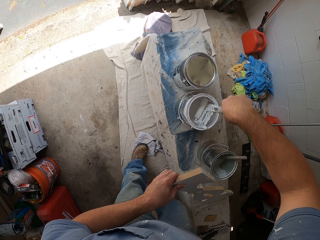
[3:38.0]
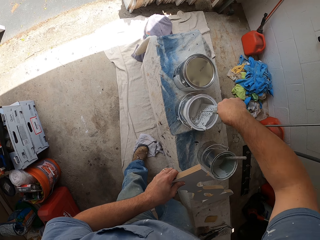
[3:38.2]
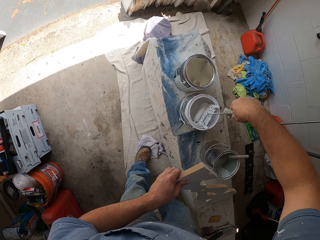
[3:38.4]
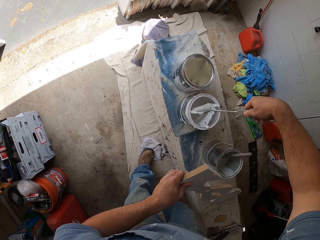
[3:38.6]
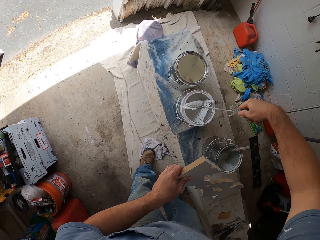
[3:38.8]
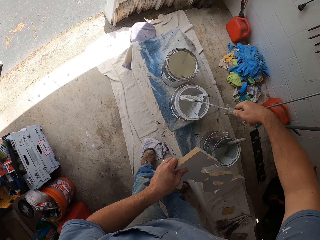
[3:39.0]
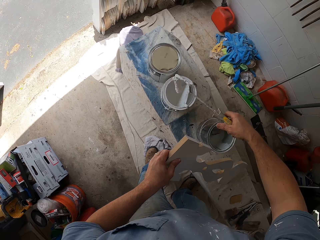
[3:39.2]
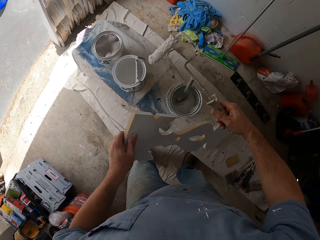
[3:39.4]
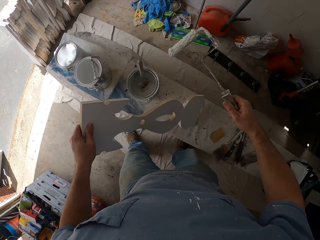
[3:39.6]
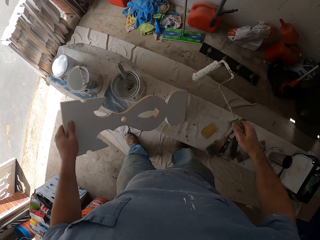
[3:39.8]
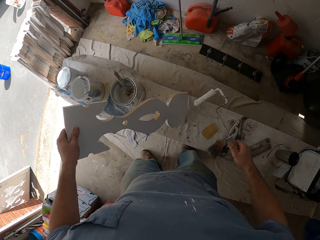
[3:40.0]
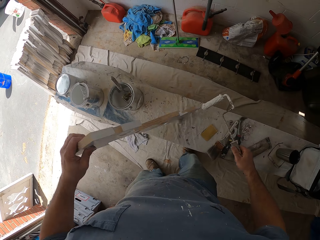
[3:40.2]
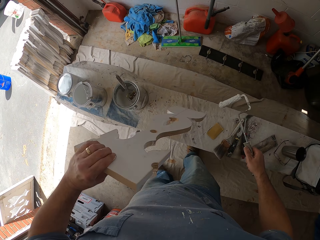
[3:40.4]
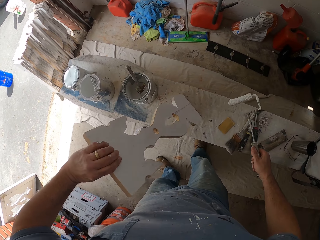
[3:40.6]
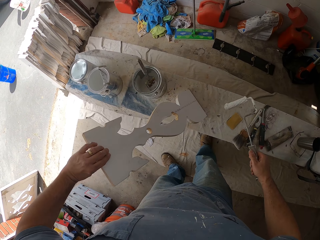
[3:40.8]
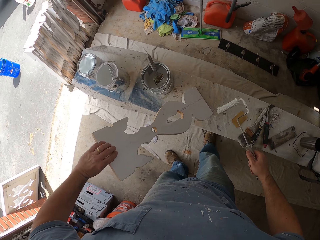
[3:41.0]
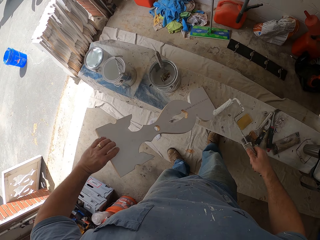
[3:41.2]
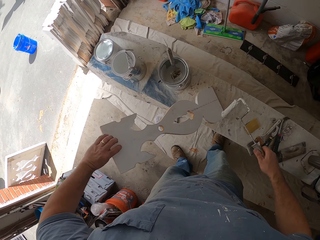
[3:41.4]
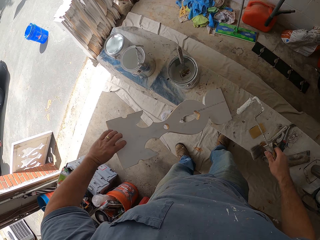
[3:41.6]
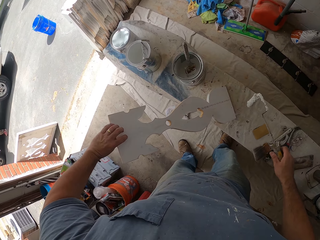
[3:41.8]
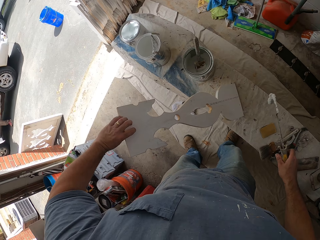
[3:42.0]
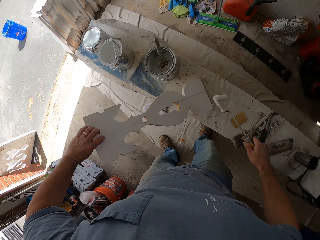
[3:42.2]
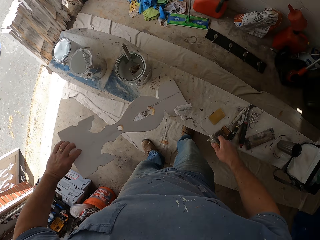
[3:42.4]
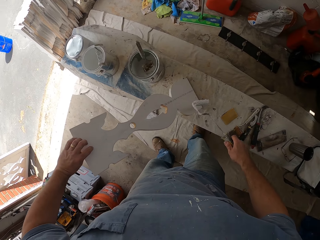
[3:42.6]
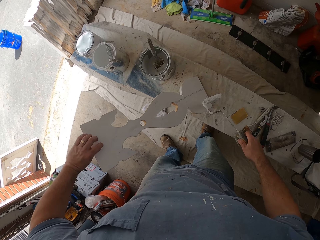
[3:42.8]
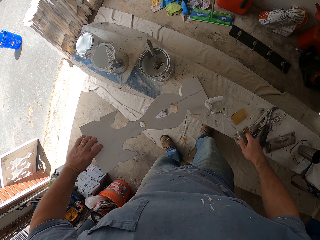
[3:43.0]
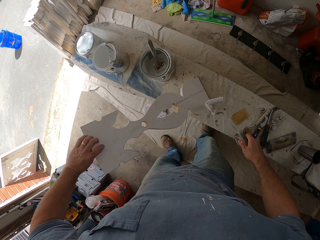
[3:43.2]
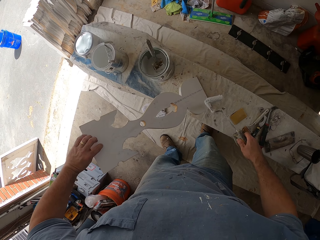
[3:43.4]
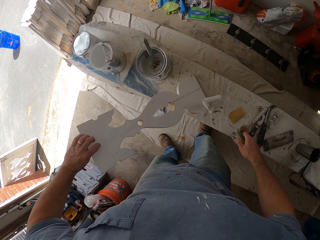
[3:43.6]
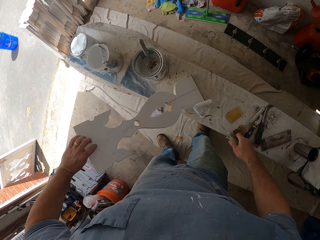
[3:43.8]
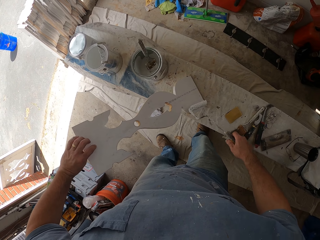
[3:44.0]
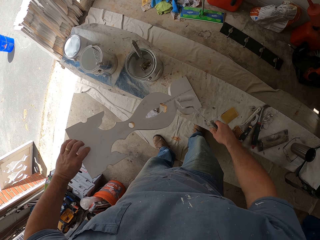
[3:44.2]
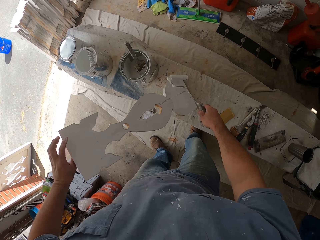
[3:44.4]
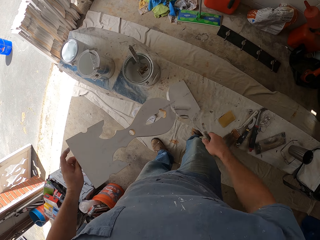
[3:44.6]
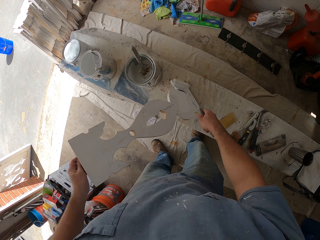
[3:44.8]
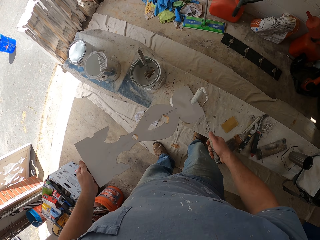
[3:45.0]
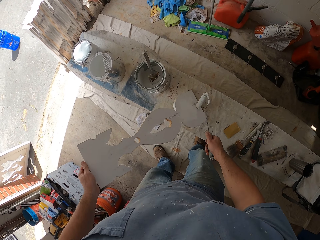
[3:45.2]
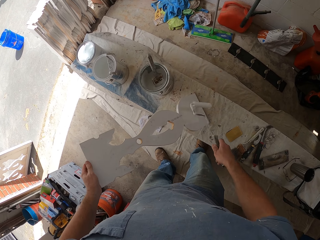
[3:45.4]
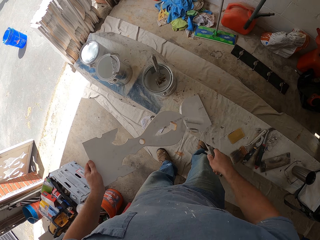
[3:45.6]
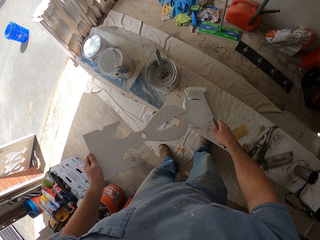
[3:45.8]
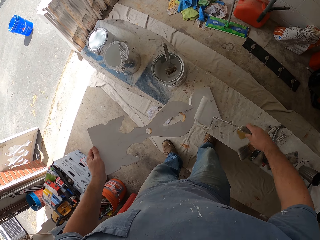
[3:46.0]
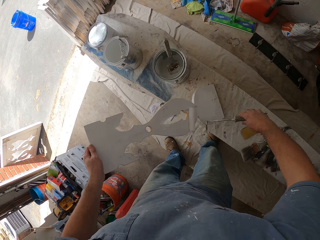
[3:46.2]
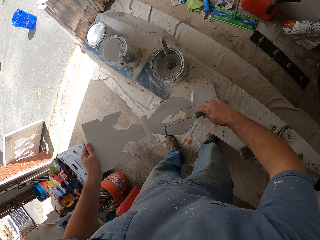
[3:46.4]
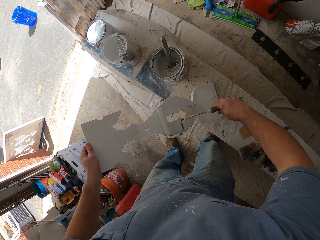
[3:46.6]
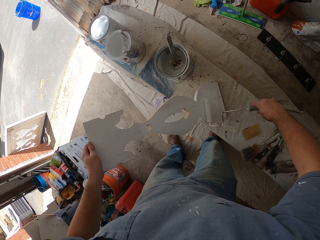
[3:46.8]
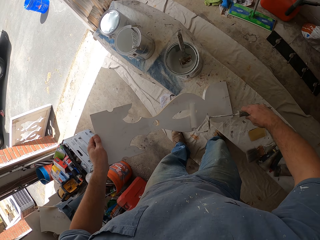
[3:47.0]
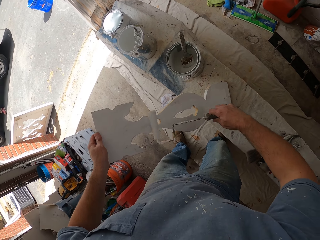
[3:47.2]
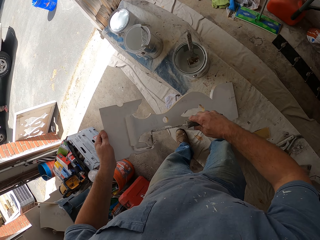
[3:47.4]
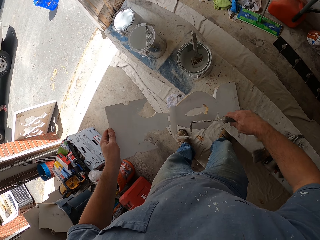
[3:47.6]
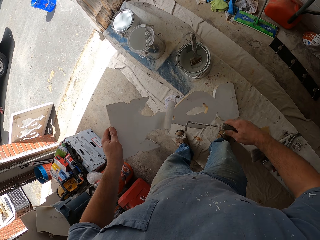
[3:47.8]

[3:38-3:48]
The camera wearer turns the wooden piece on the bench. They paint the piece of wood with a paint roller. They look at the piece of wood. They paint the wooden piece with the paint roller.

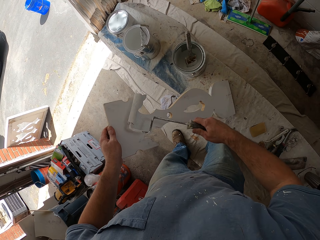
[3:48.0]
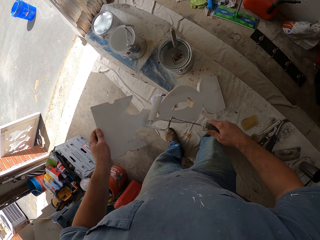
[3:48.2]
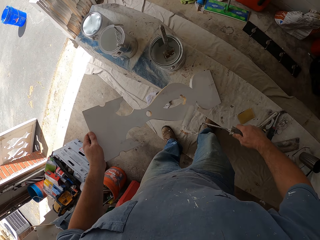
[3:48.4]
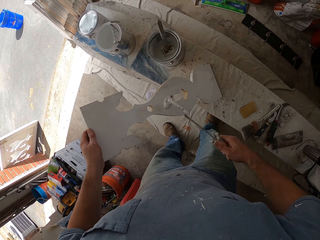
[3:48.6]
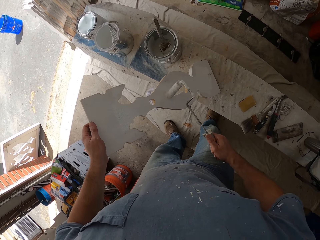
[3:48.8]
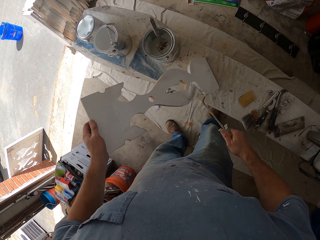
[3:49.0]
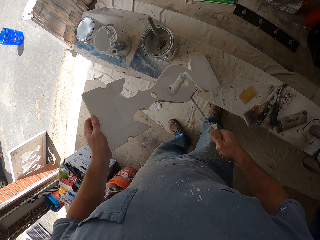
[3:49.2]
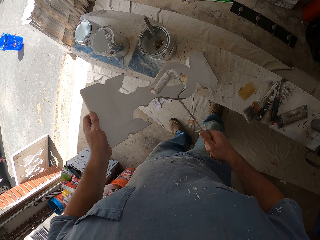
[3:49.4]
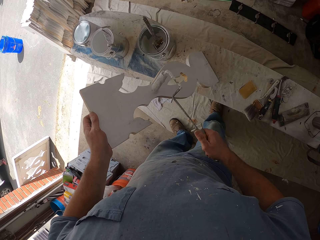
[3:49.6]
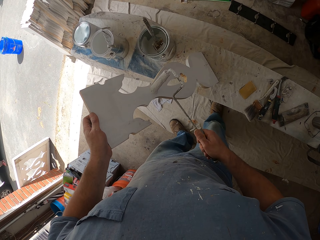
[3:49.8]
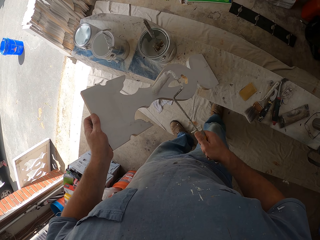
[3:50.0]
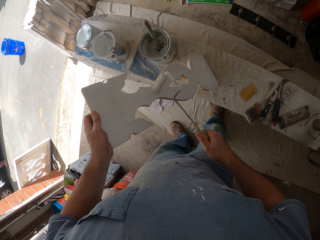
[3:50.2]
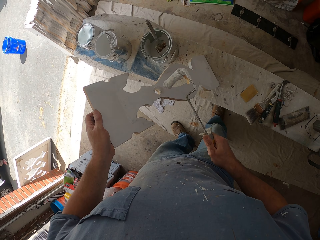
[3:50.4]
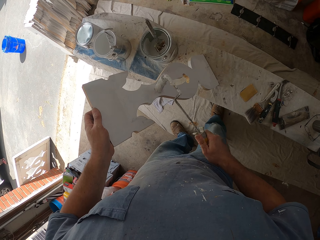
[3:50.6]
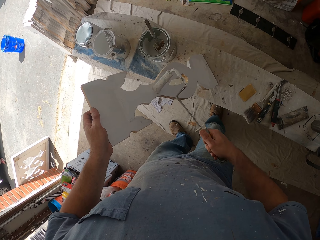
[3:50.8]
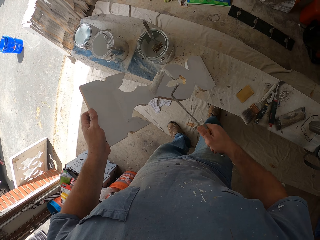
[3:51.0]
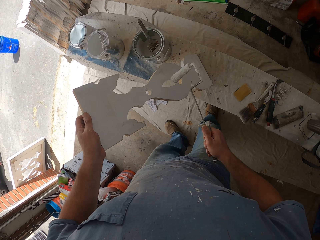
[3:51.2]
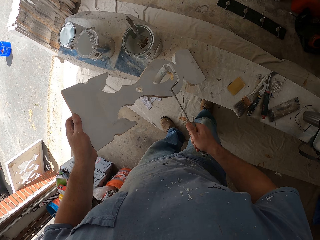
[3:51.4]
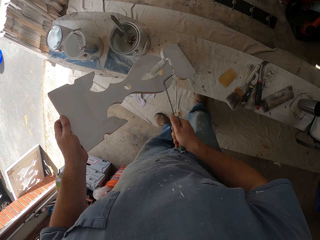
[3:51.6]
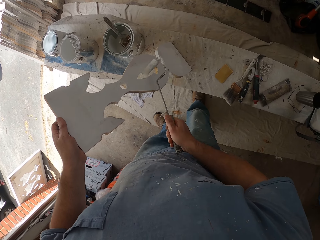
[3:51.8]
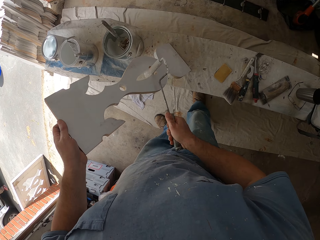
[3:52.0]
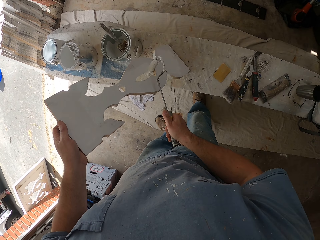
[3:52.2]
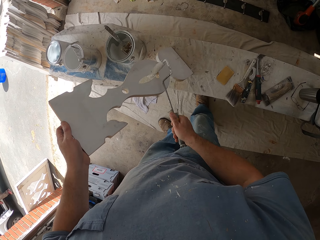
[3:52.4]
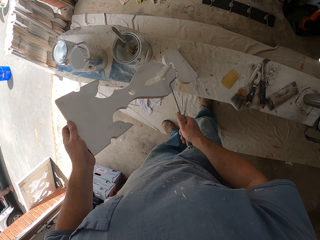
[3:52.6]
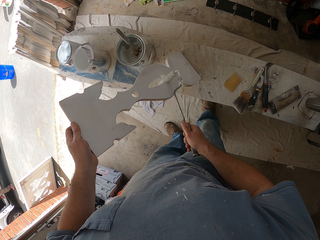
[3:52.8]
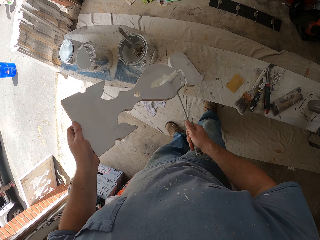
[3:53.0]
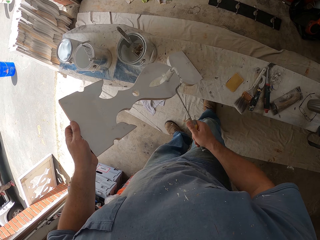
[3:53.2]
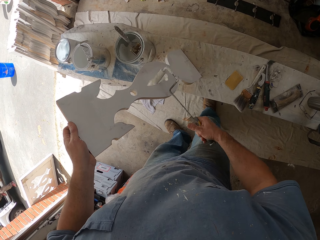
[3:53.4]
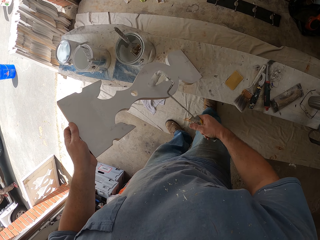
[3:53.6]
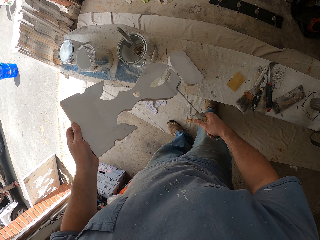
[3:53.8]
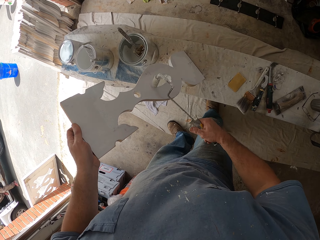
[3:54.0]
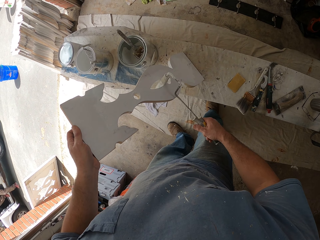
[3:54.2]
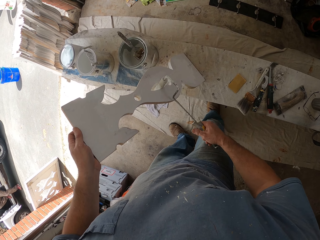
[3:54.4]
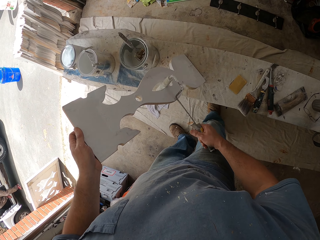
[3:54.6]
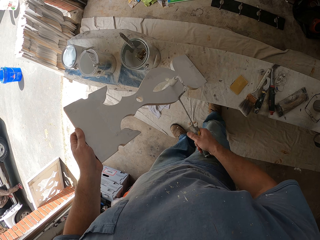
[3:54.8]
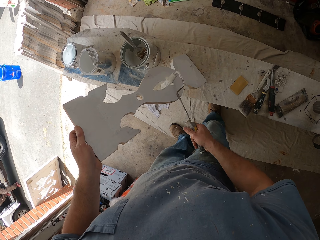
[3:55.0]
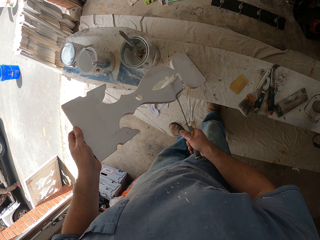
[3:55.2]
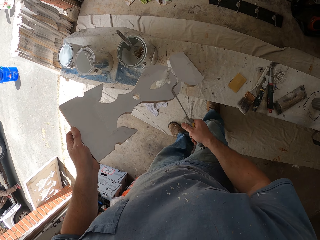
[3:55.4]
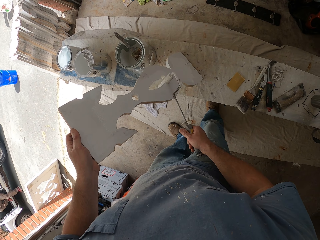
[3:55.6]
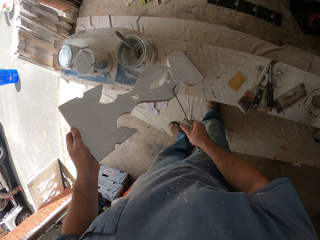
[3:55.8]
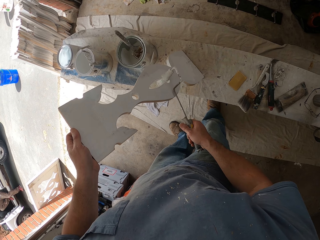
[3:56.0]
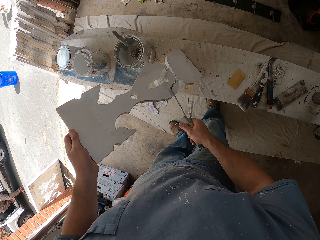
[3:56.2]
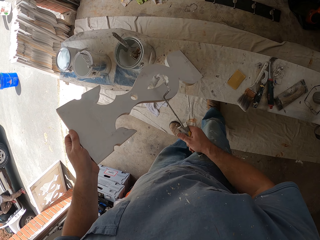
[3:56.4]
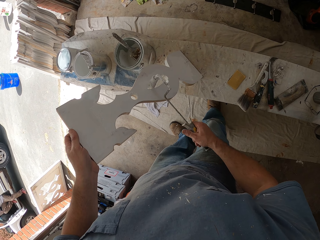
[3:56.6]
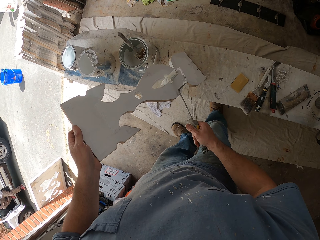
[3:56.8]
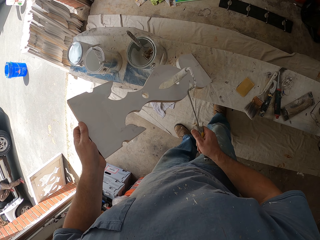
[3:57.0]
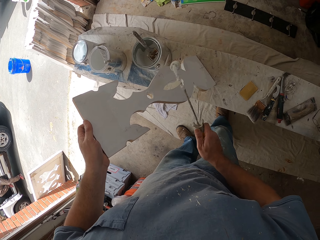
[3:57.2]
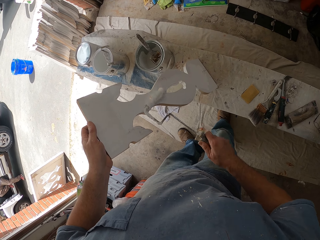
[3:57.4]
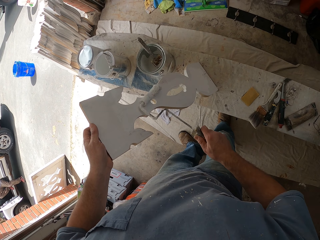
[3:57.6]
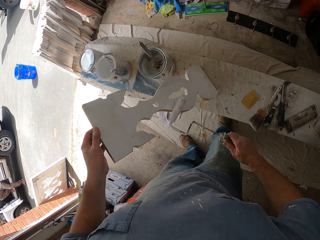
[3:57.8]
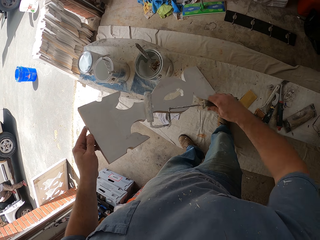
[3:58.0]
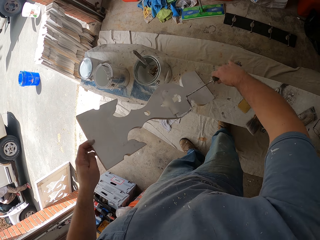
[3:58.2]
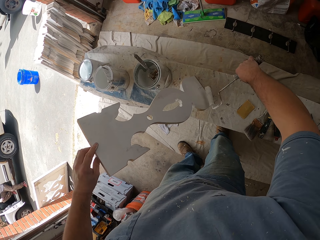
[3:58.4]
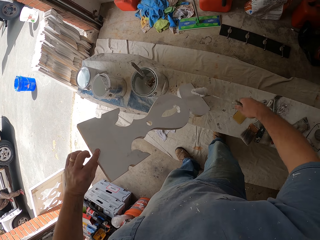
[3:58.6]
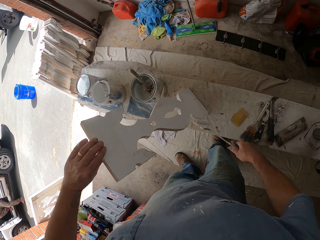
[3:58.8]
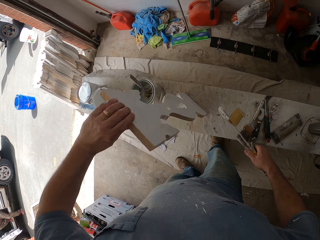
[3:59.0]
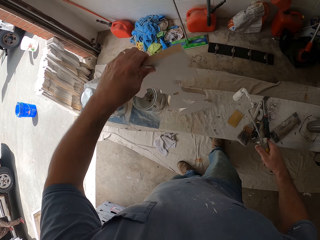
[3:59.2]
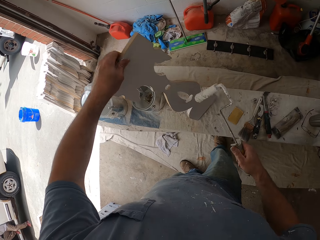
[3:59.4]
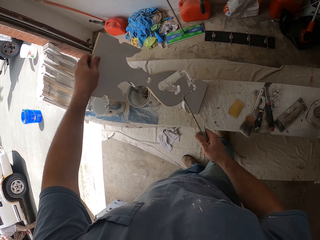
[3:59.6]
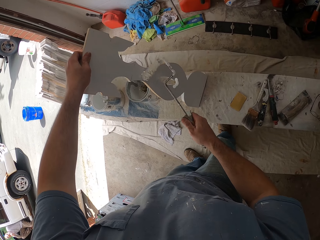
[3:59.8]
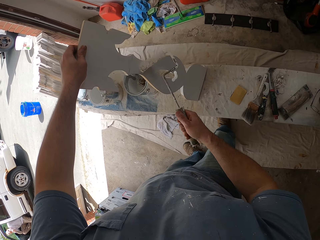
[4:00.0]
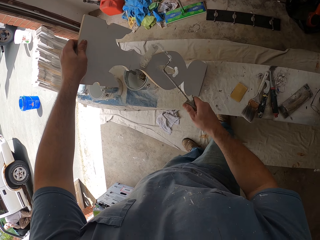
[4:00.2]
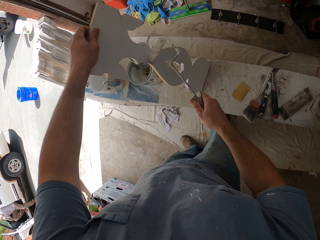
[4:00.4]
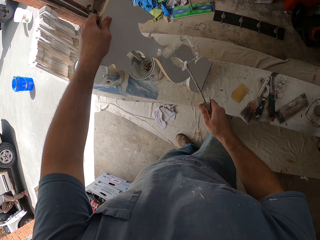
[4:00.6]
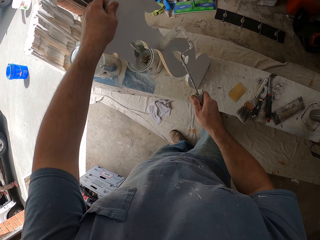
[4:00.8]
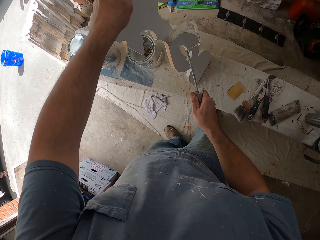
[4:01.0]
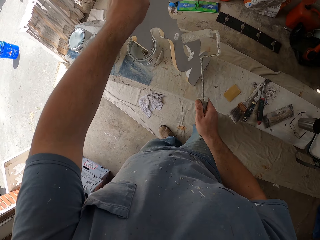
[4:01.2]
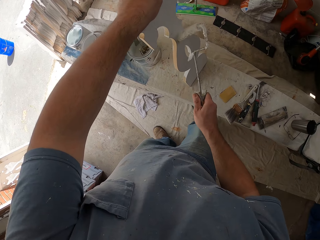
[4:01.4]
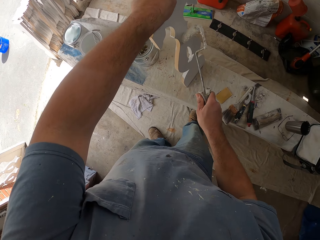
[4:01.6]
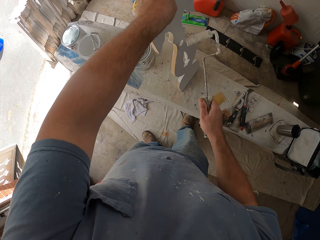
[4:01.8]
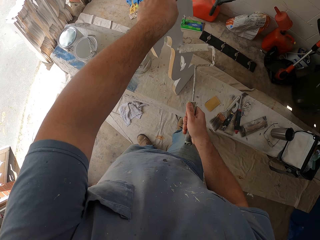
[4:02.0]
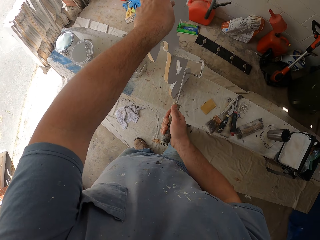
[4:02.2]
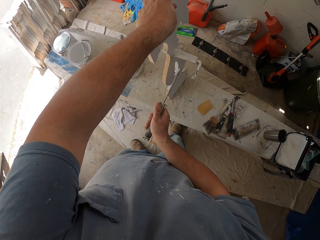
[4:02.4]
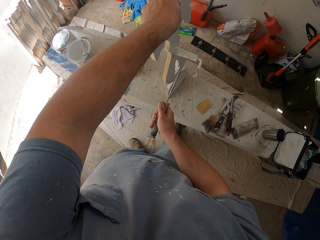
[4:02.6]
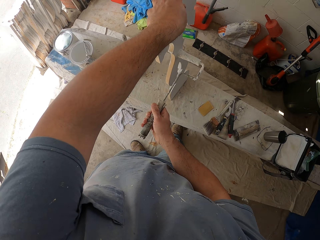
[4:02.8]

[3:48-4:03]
The camera wearer flips a paint roller on a piece of wood. They paint the piece of wood with the paint roller. The man sits in the car. The camera wearer flips the painting roller on the piece of wood. They paint the piece of wood with the paint roller. They turn the wooden piece on the bench. They paint the wooden piece with the paint roller.
